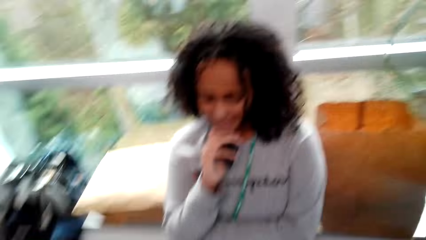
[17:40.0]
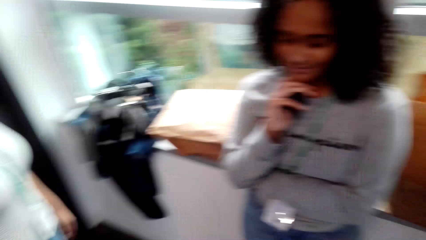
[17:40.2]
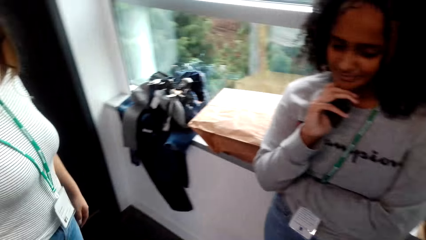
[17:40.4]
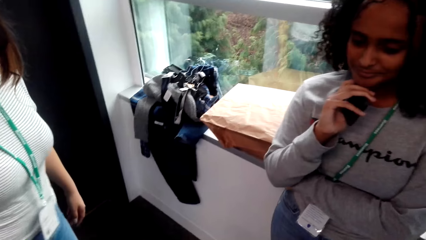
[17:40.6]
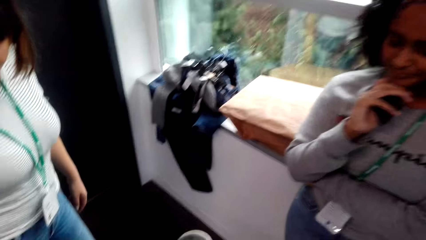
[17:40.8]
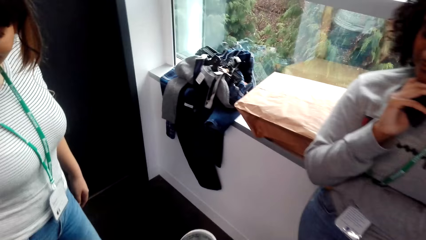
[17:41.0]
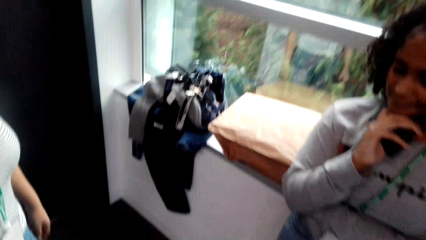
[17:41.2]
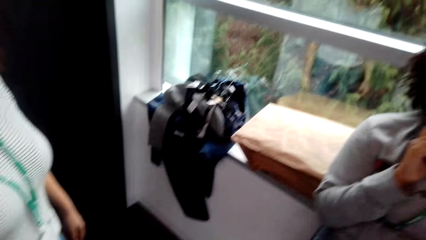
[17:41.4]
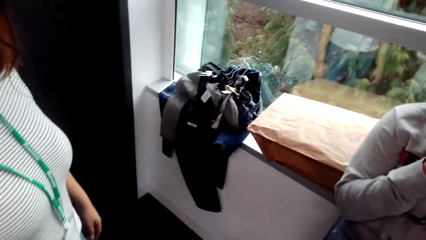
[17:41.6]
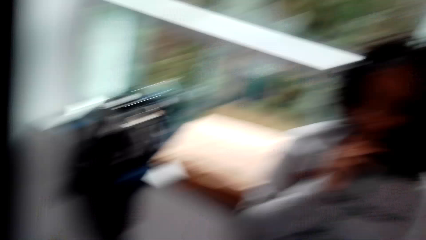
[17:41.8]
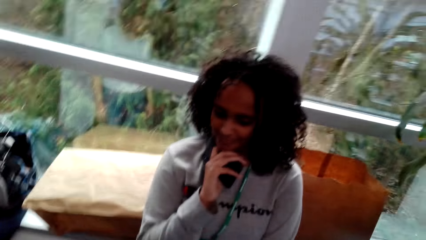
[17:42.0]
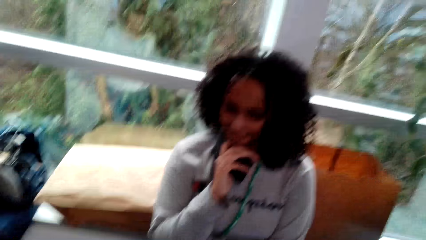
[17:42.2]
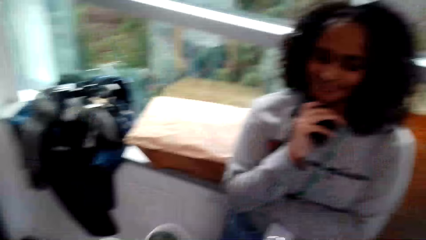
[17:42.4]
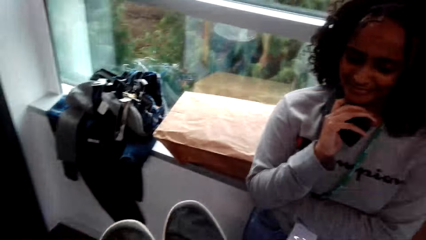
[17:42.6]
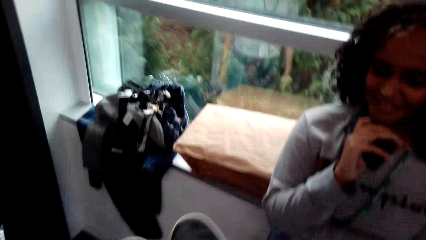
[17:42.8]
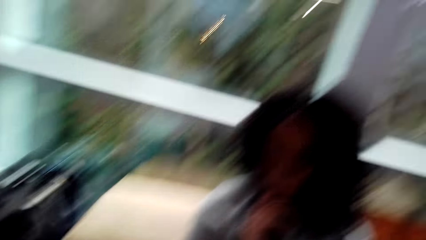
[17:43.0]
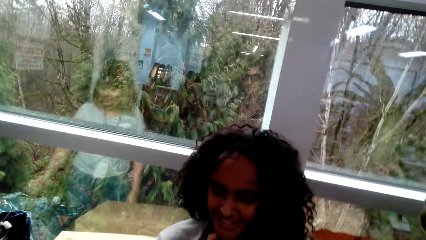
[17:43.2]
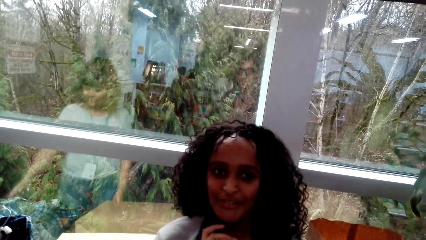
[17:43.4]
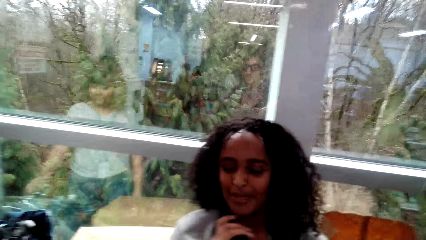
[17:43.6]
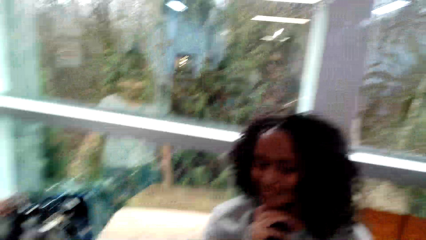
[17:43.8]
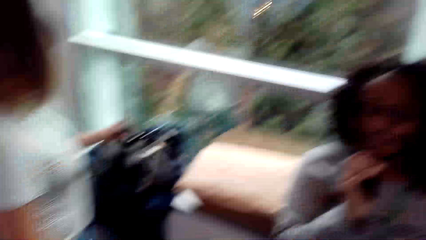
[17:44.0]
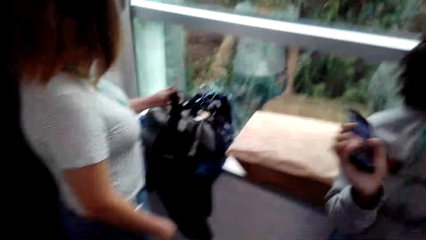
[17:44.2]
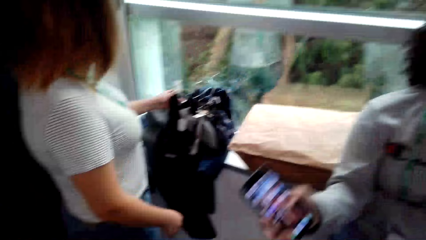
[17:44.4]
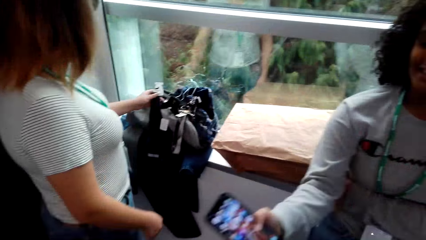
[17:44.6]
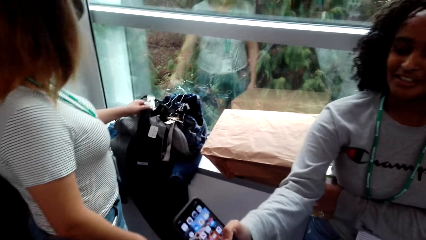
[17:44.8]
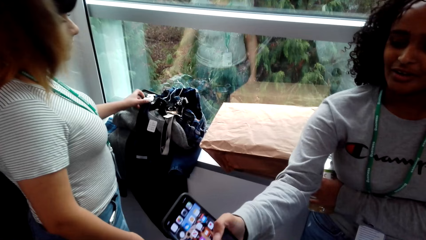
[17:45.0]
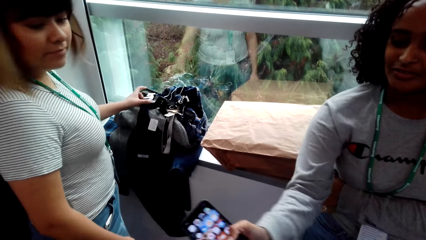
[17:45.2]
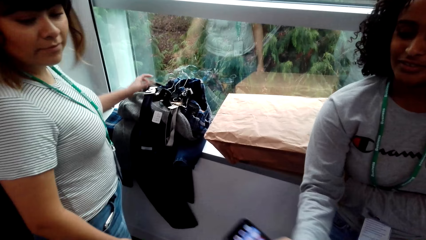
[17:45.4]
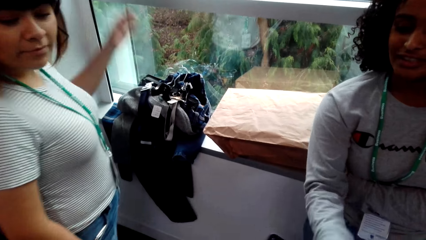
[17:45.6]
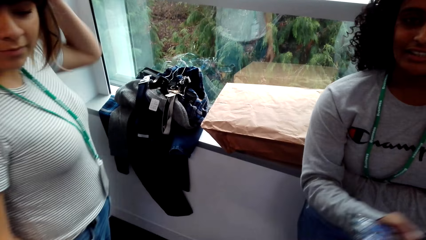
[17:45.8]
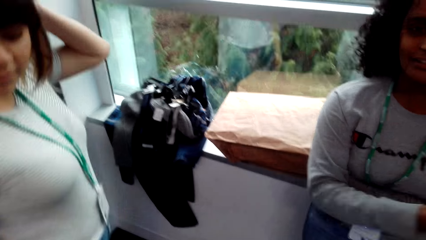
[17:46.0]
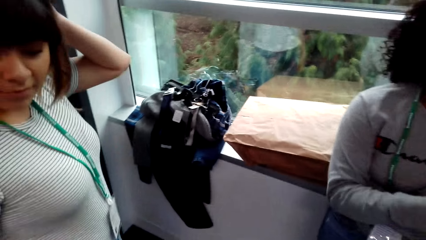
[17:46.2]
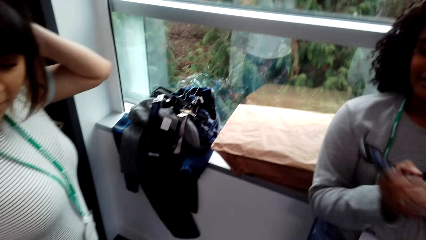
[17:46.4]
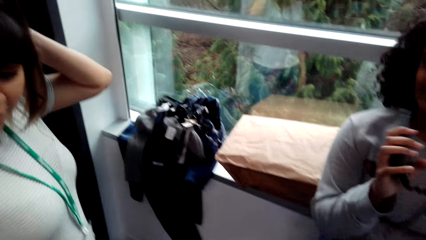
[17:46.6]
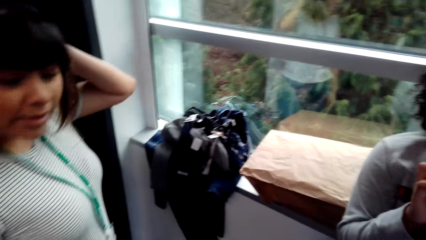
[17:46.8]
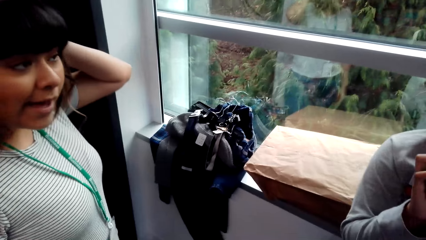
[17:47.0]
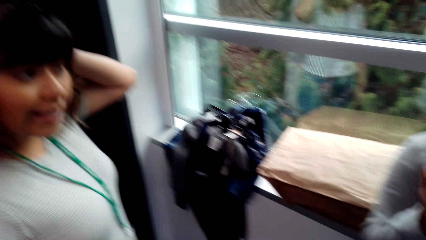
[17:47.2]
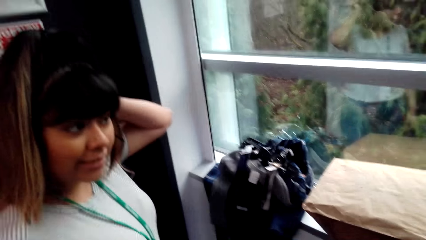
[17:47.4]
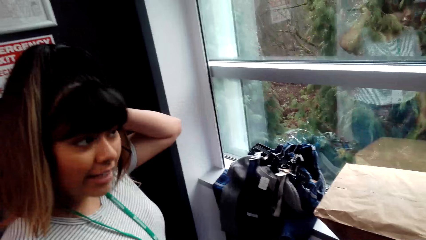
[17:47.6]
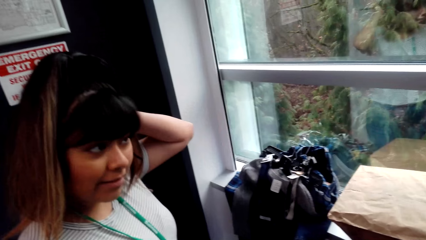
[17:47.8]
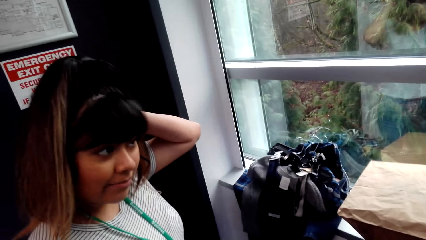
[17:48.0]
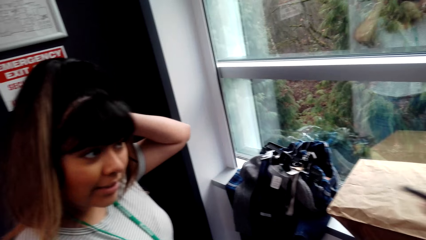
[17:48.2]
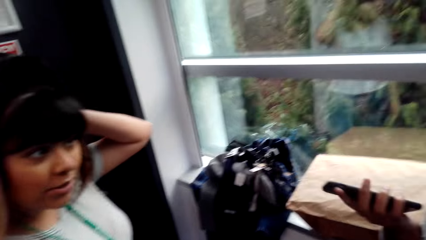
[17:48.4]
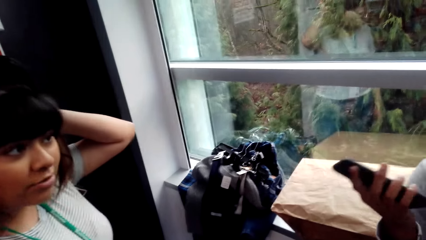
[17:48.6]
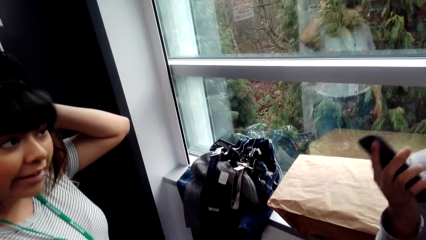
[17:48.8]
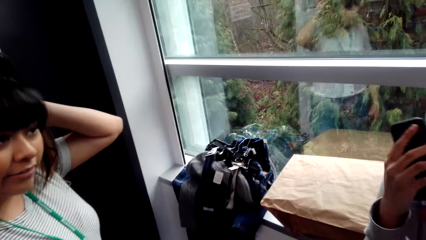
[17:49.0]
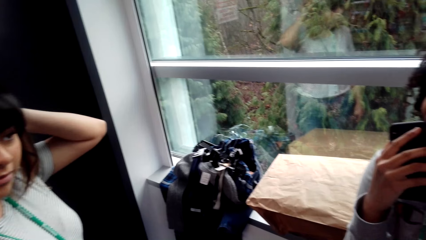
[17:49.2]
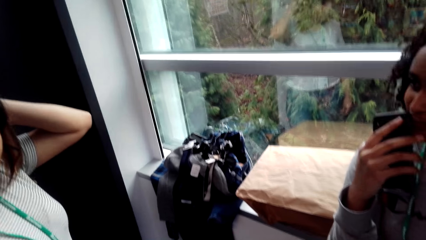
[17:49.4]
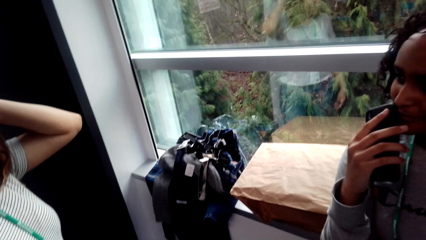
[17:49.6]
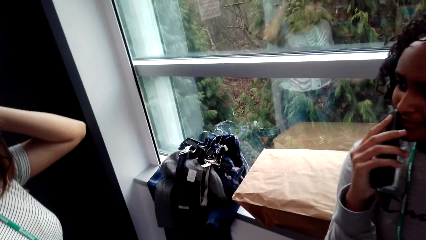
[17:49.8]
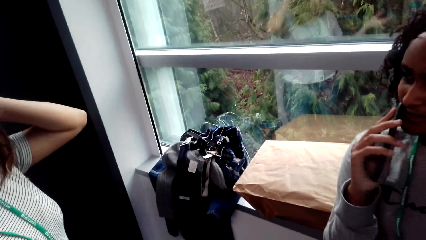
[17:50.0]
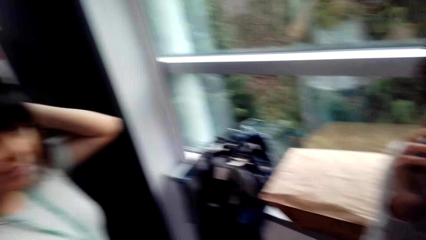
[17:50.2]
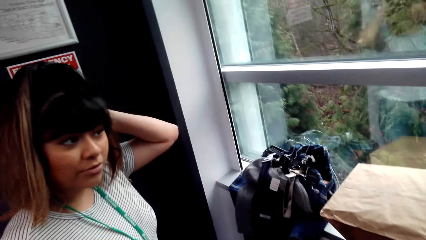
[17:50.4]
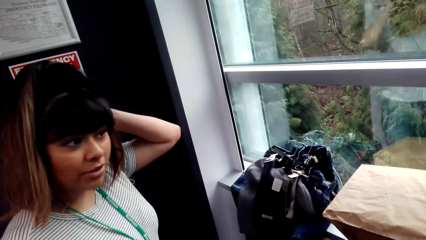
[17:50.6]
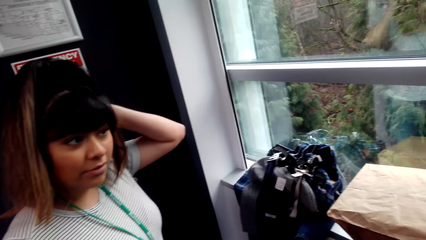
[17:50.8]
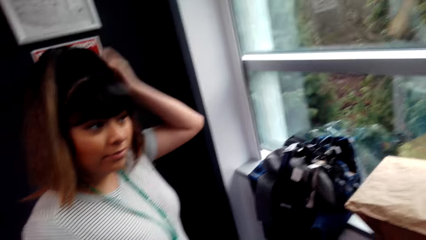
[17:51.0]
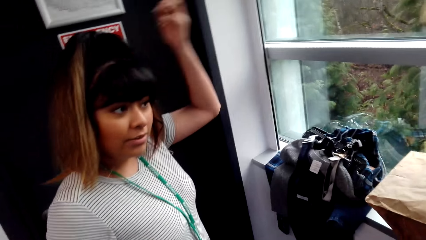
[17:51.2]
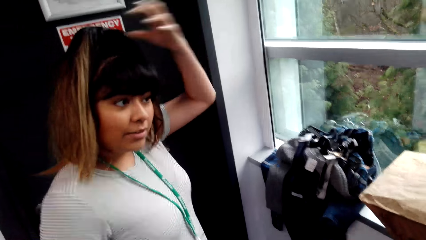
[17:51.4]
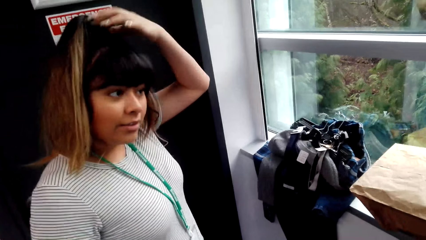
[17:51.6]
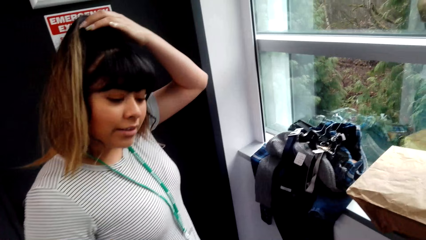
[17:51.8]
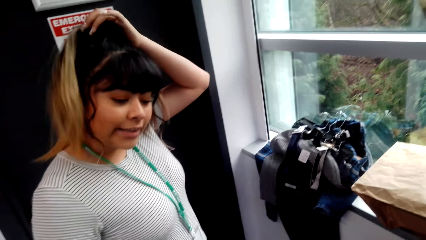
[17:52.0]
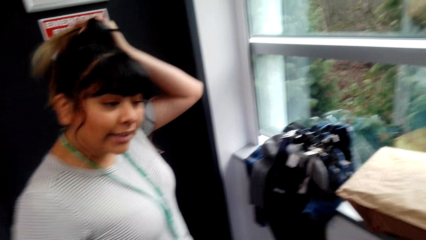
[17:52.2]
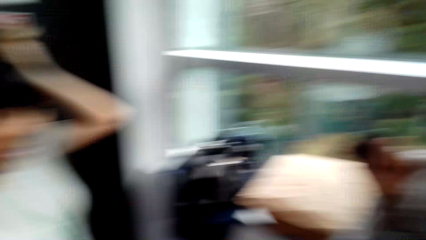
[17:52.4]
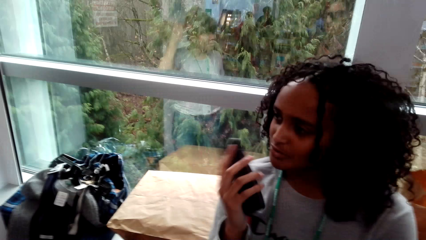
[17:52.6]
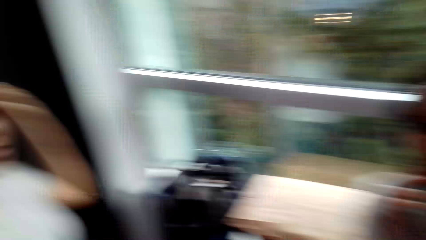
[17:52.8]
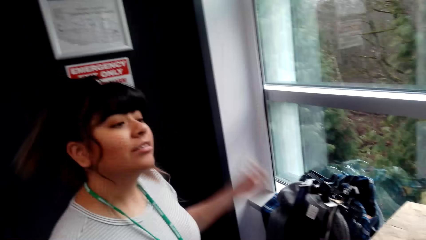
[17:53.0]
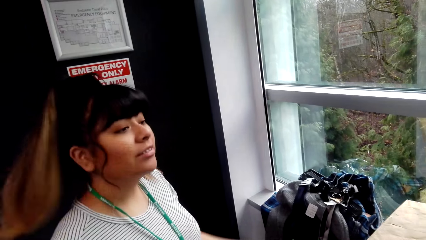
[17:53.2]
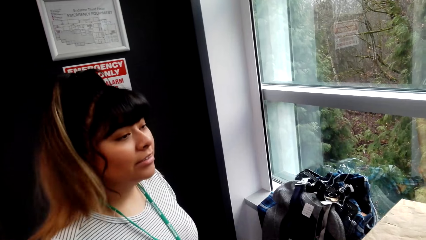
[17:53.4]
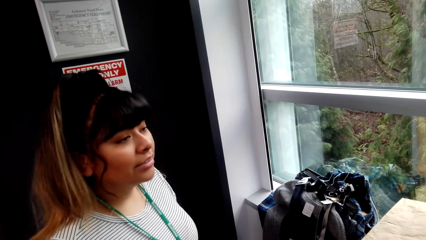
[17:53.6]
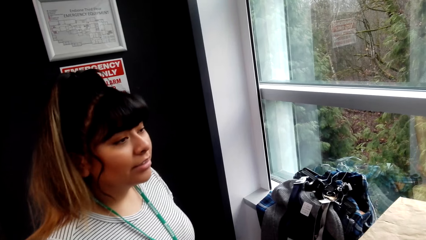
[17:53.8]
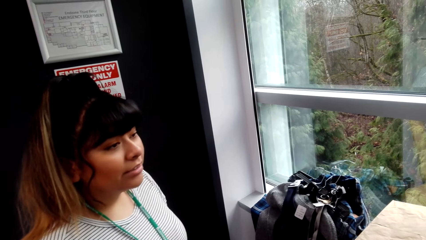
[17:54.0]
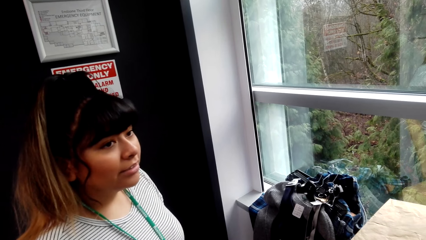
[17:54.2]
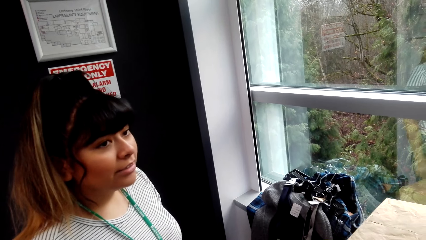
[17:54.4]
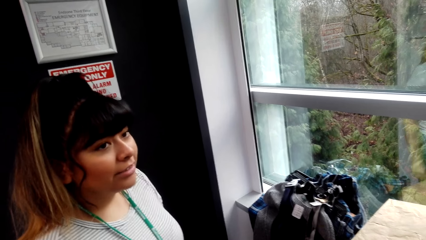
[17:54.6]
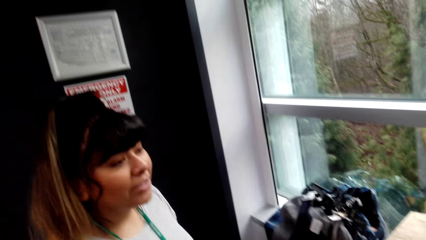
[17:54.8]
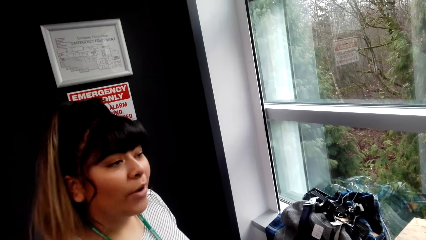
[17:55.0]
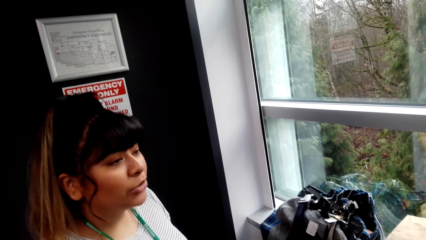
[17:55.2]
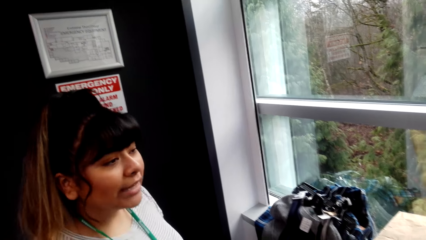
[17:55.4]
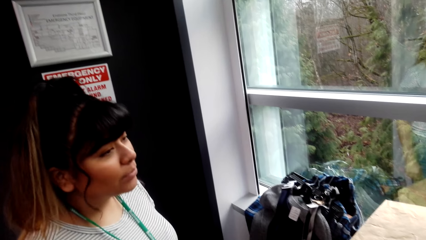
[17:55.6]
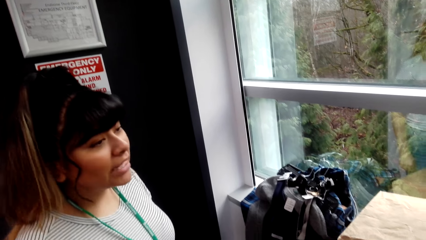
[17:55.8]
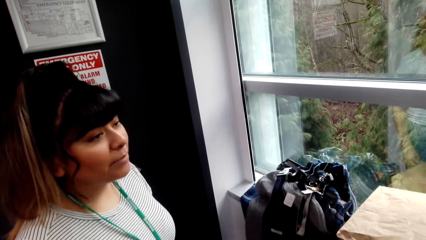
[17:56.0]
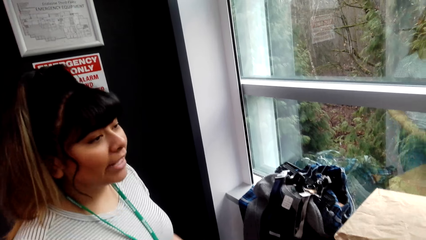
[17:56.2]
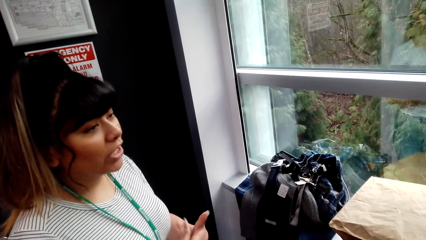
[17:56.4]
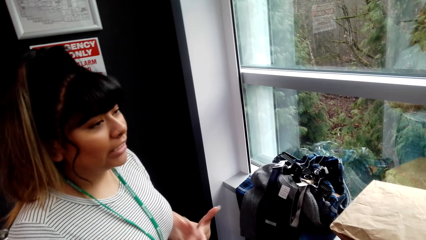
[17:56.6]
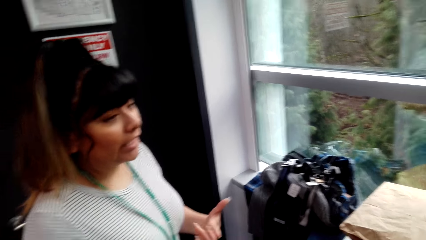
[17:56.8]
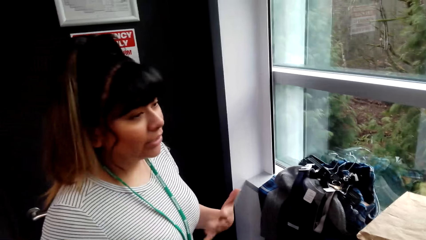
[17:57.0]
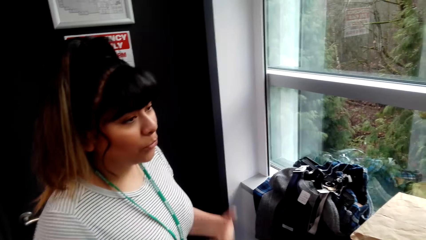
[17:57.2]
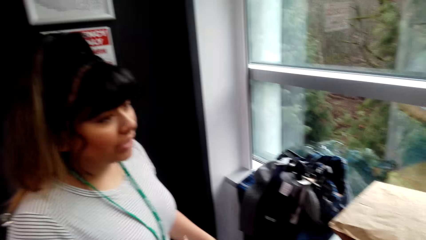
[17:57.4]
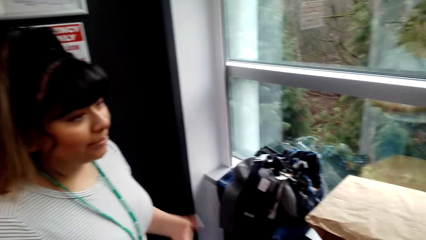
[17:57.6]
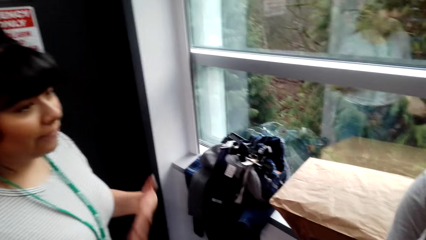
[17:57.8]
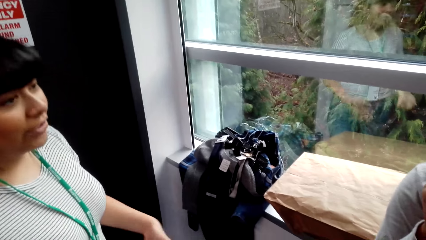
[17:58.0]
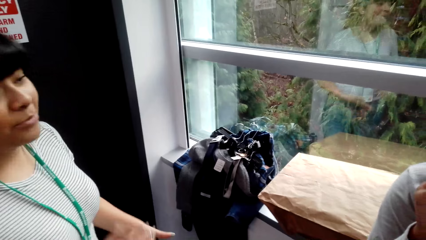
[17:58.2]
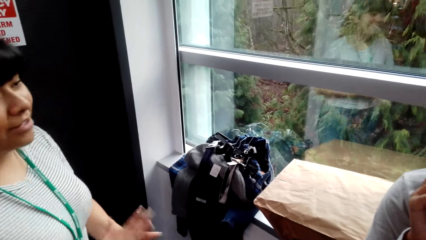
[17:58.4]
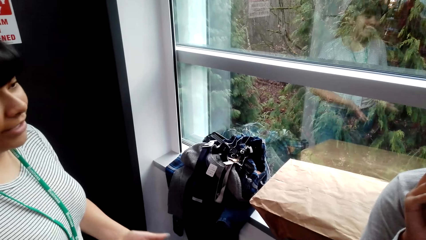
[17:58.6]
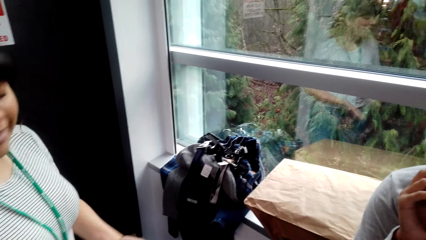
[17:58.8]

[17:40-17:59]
A woman gestures with a hand. Another woman touches the clothes next to the window. The camera wearer talks to a man. The other woman adjusts hair. Another man talks to the first man. The other woman gestures with hands.
